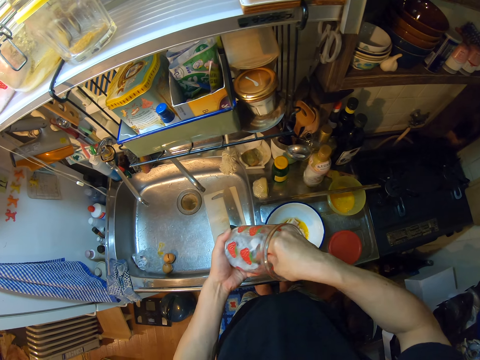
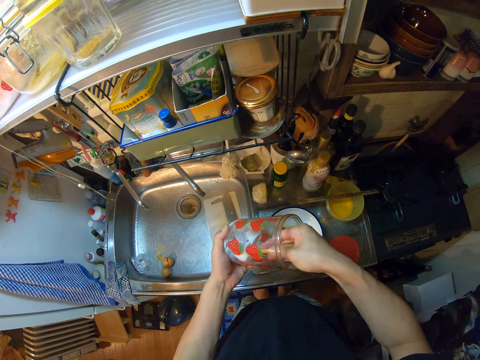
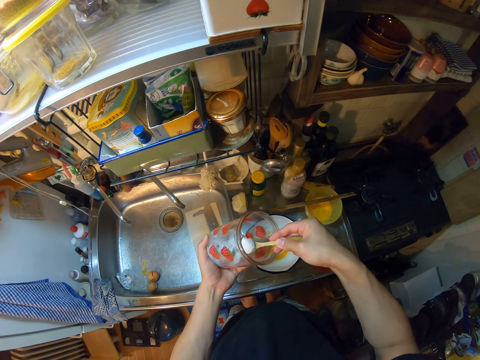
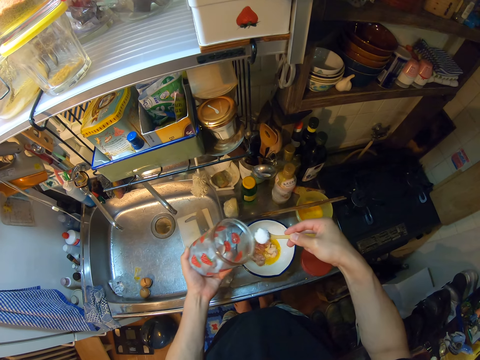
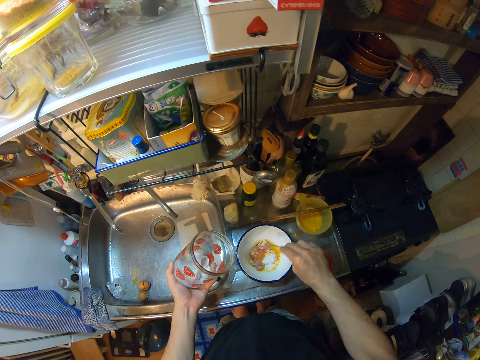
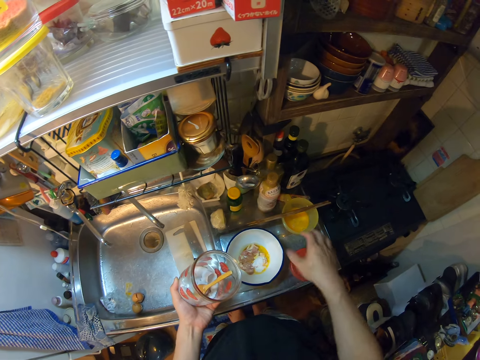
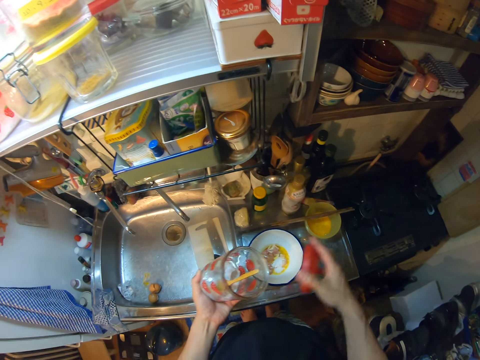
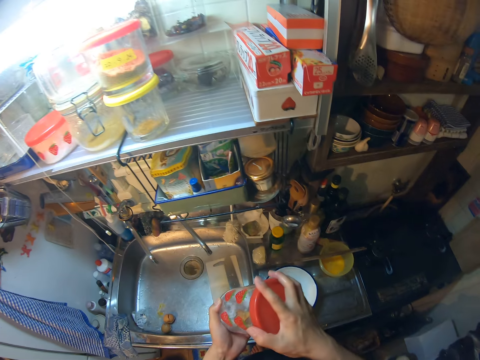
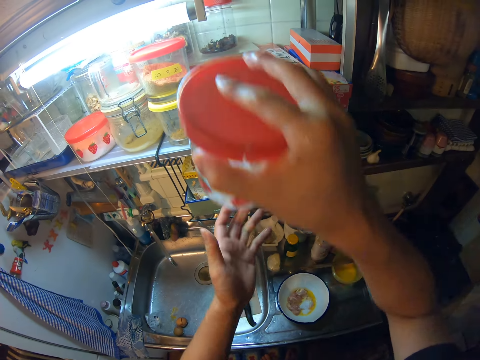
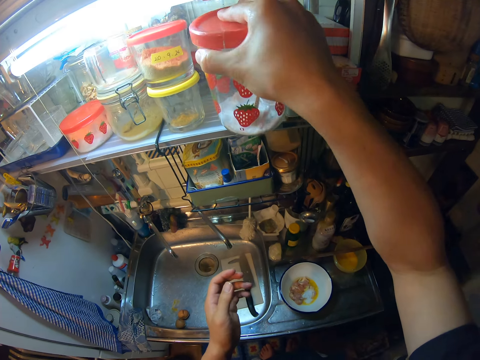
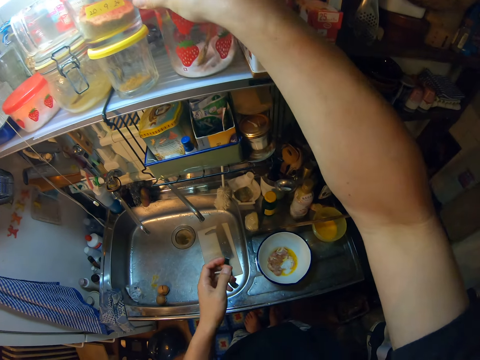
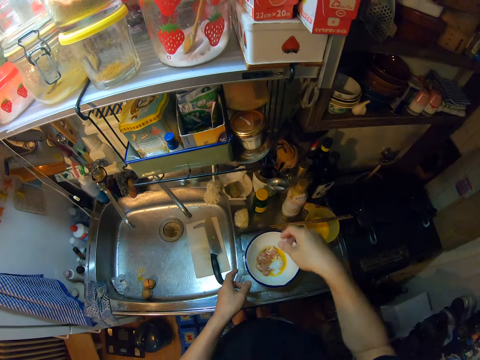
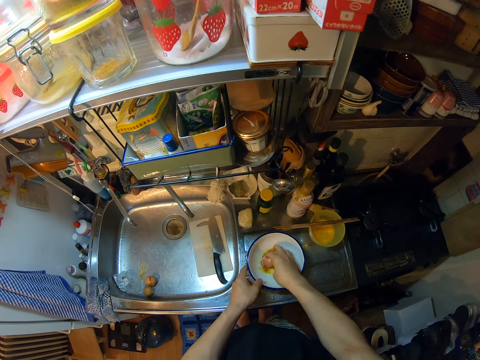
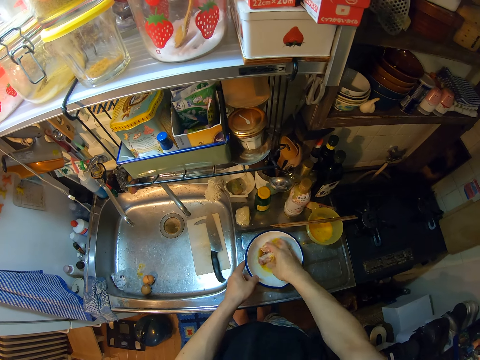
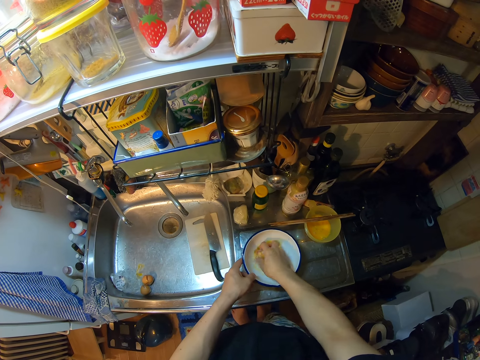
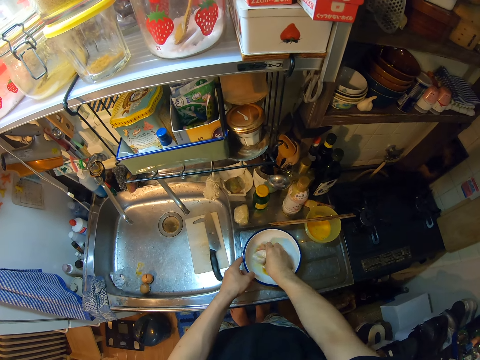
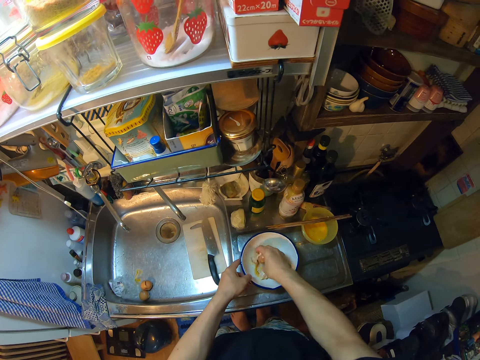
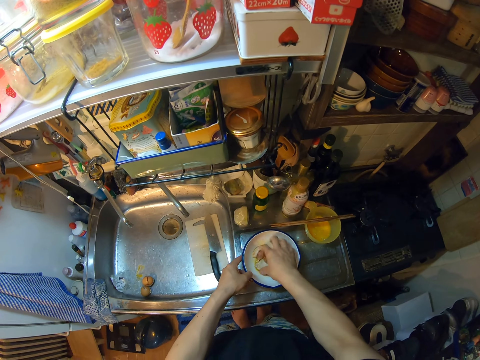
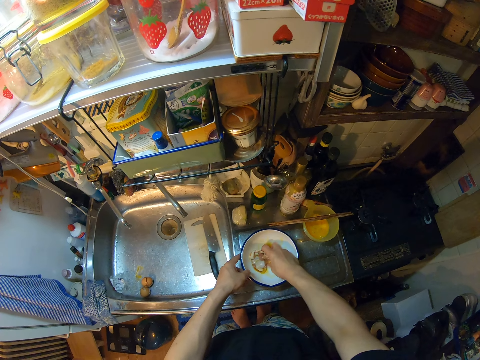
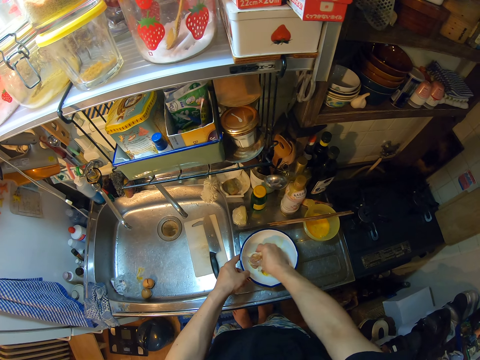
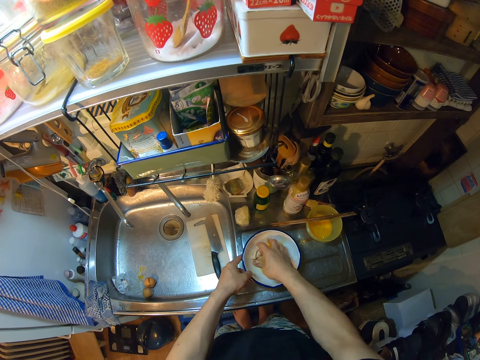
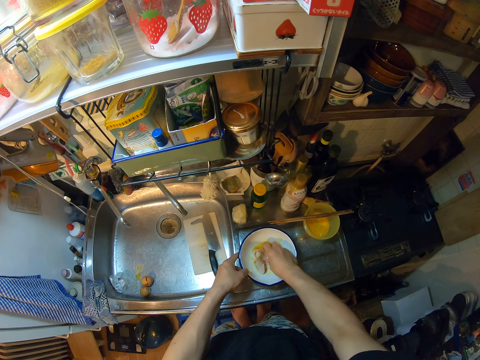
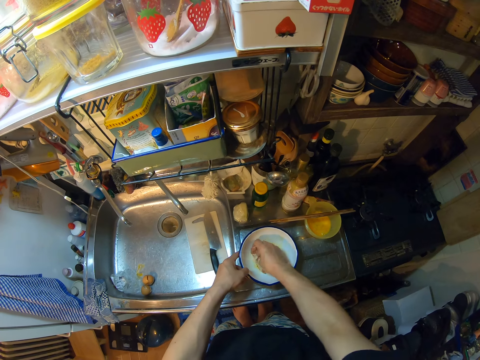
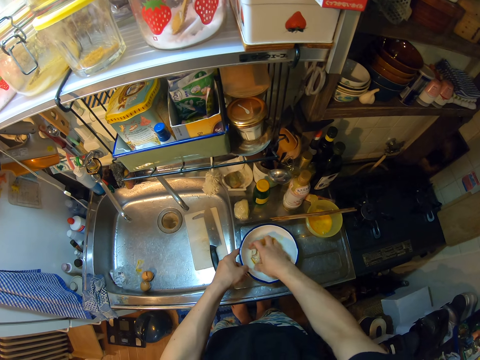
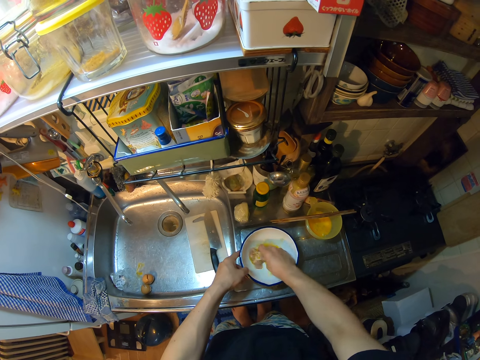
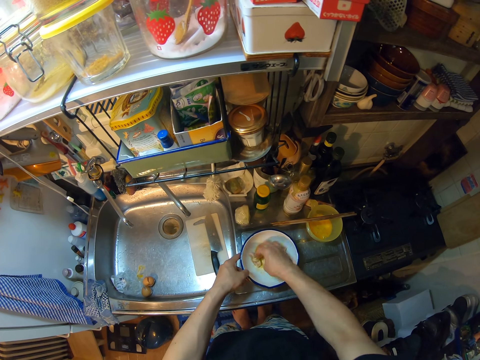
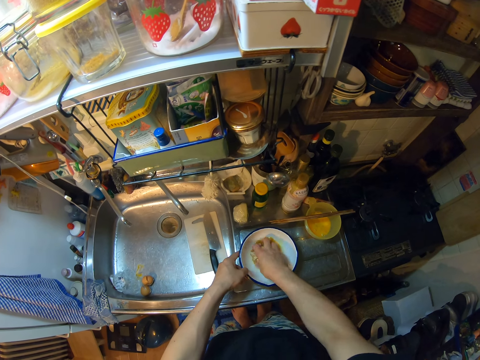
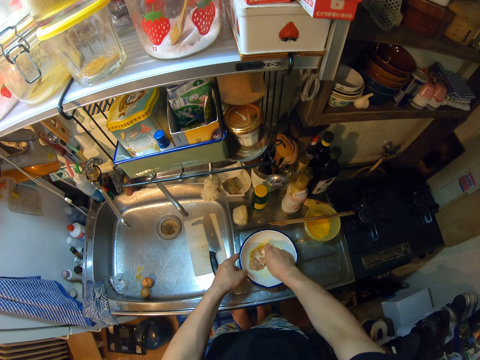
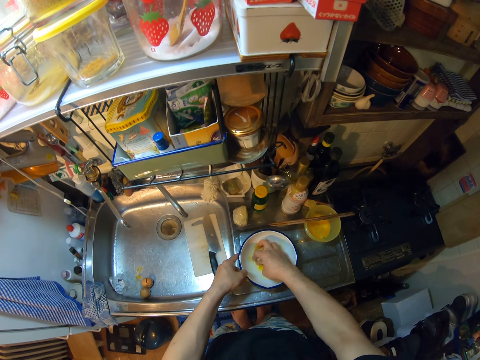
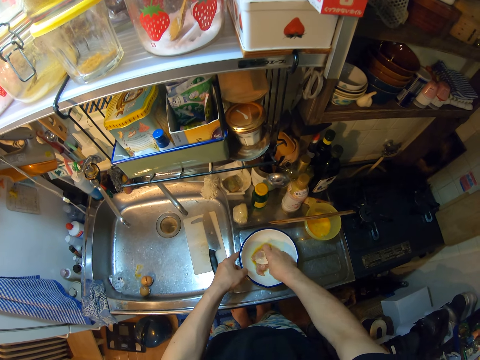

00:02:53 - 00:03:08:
The camera wearer scoops out some salt from the storage container into the bowl on the sink. She puts the salt in the bowl with meat. She puts the wooden tea spoon in the storage container. She picks up a lid. She covers the container with the lid. She drops the container on the shelf. She holds the bowl with a hand. She stirs the meat in the bowl on the sink with her right hand.

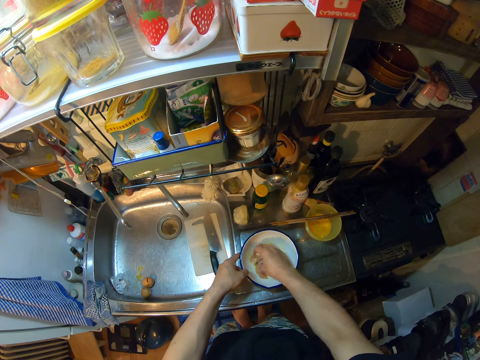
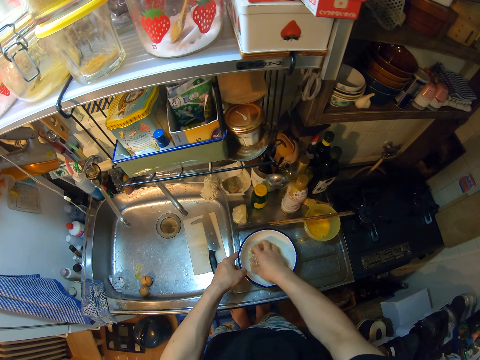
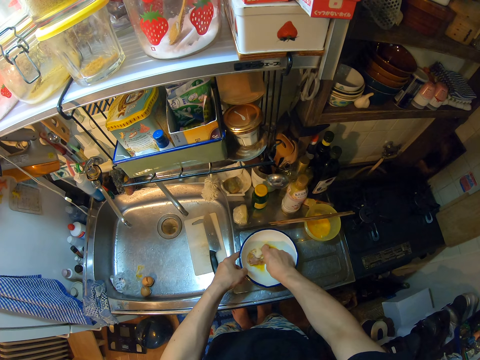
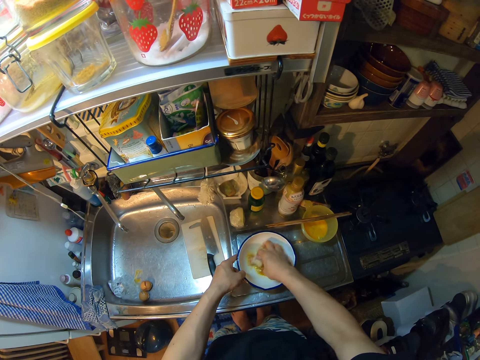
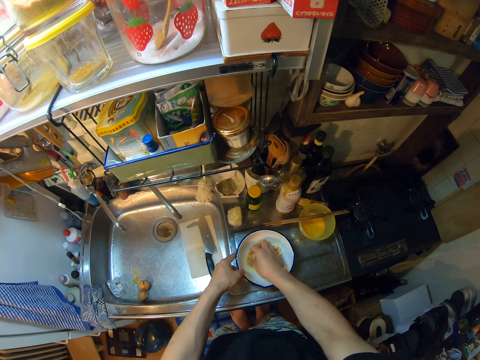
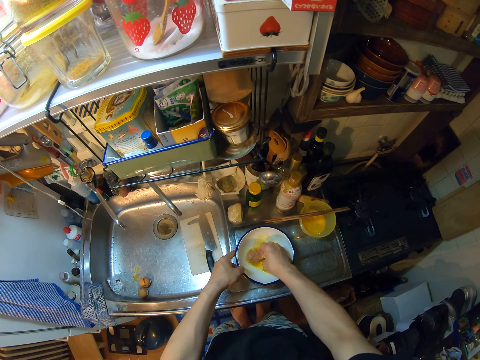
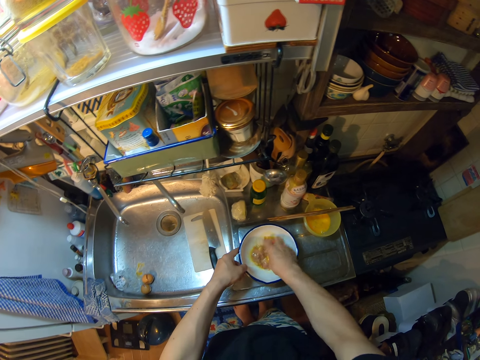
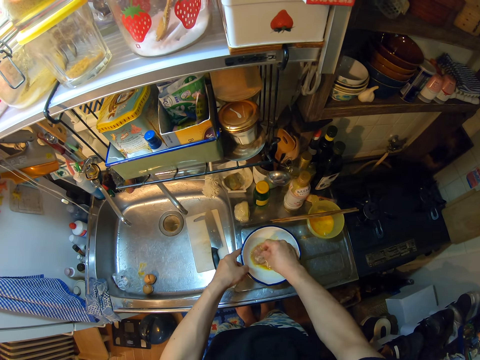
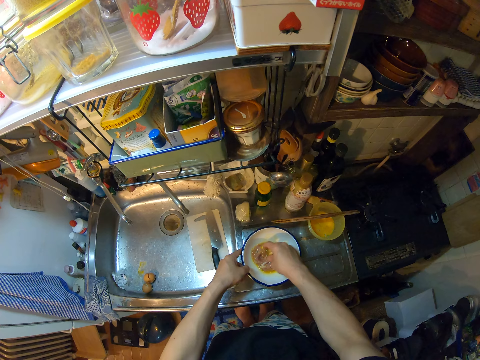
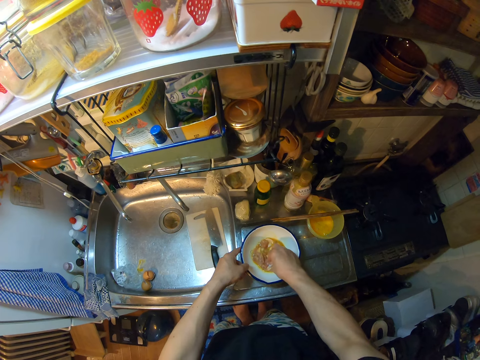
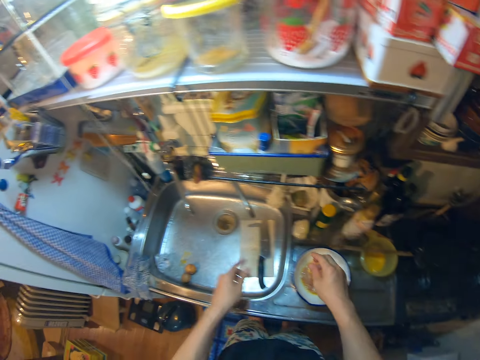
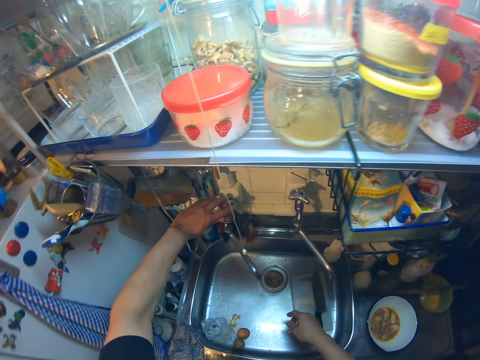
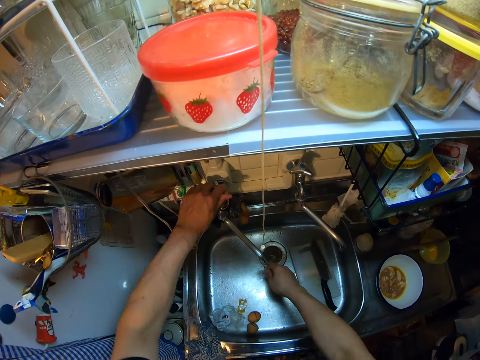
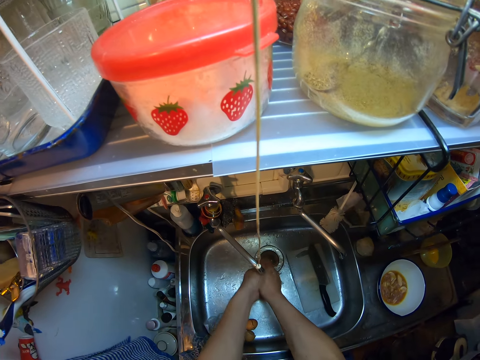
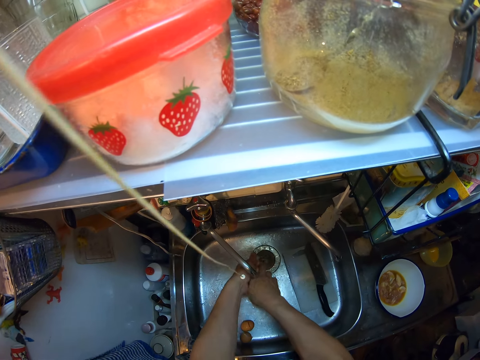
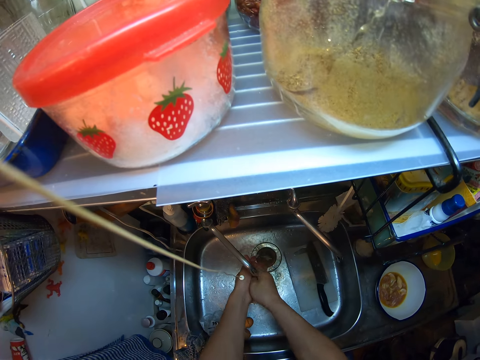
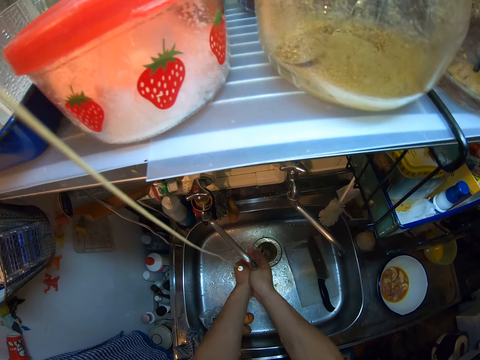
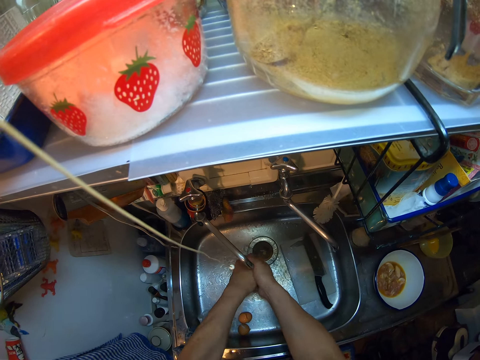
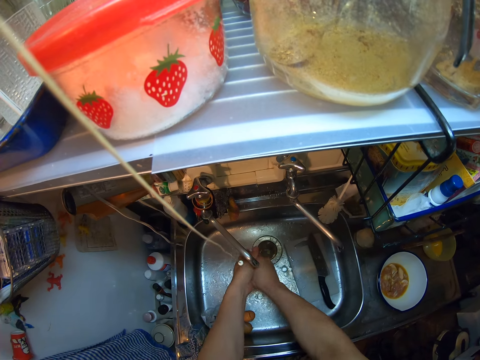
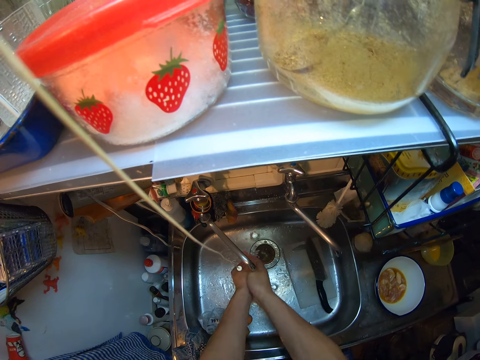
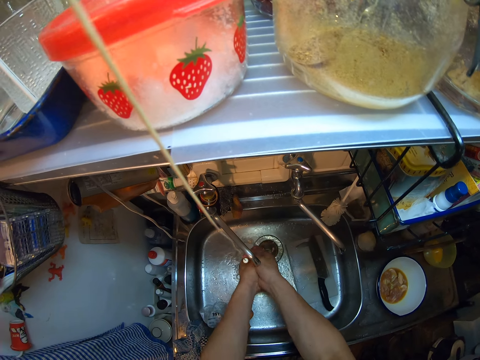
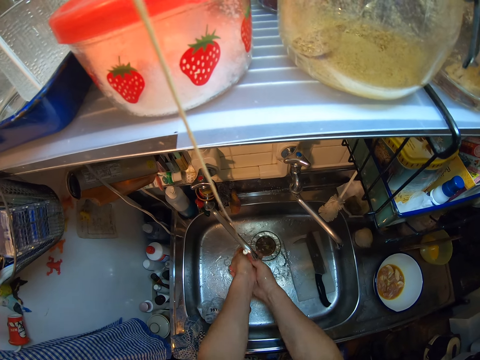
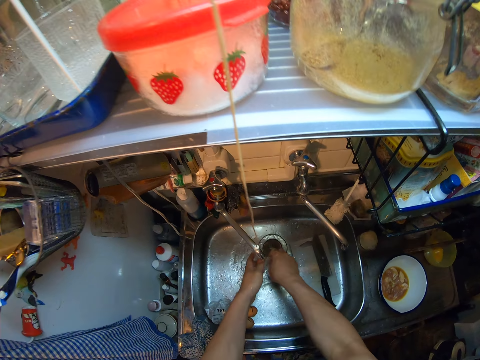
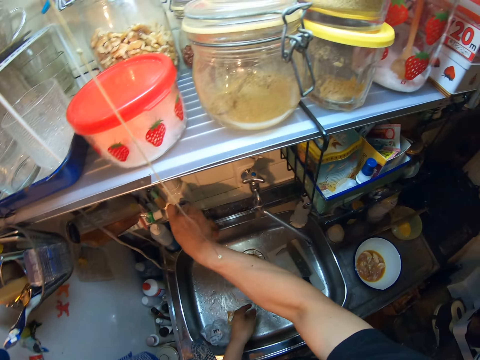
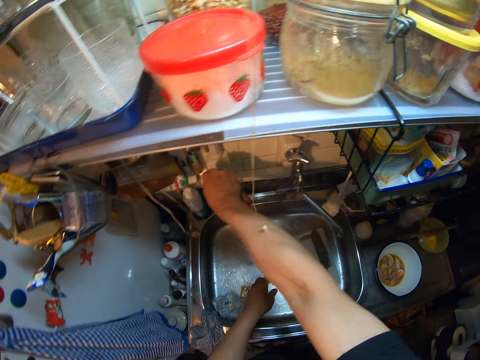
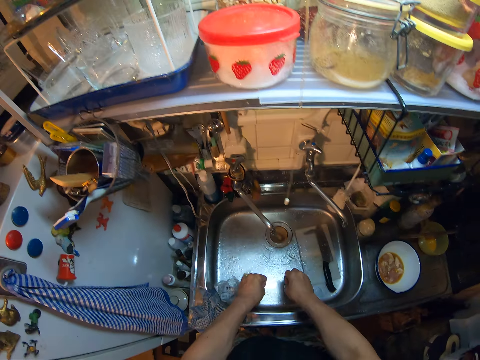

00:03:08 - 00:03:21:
The camera wearer opens a tap of water. She rinses her hands in the sink. She closes the tap of water.
